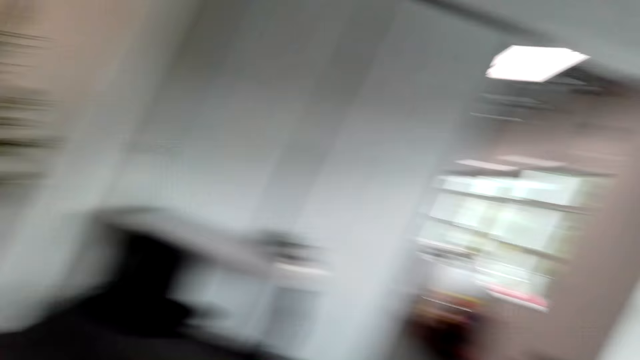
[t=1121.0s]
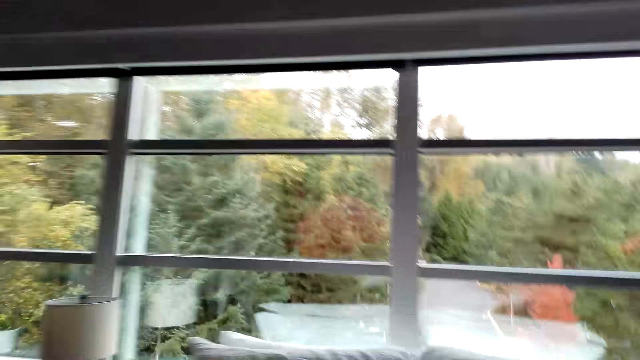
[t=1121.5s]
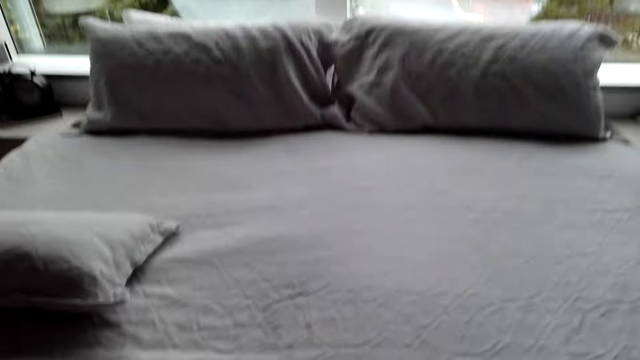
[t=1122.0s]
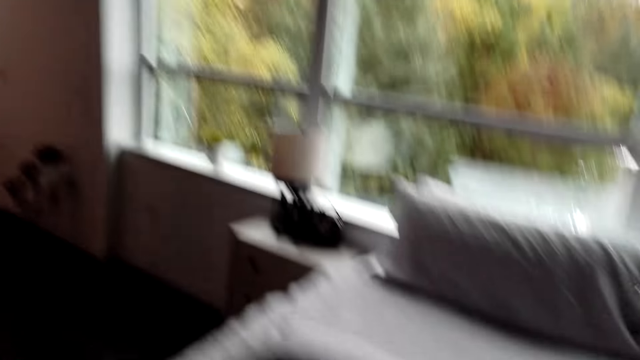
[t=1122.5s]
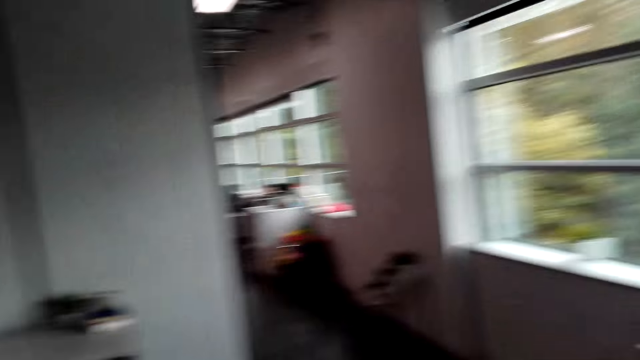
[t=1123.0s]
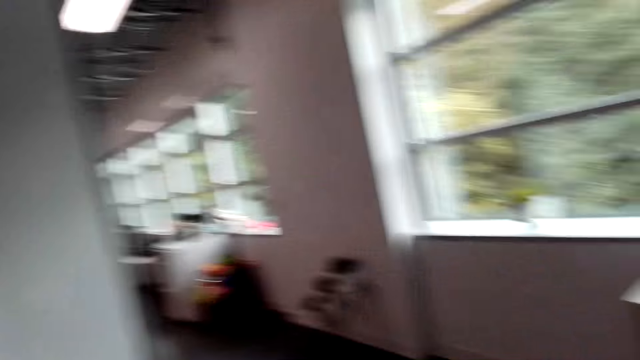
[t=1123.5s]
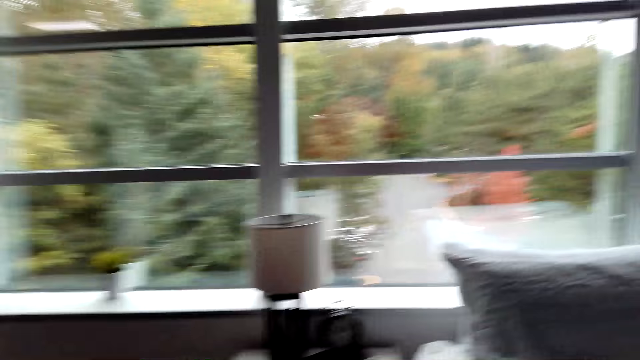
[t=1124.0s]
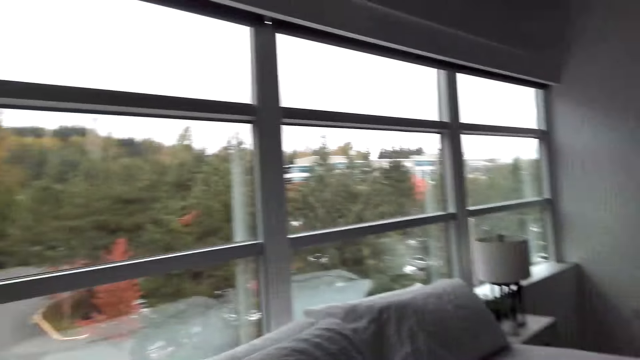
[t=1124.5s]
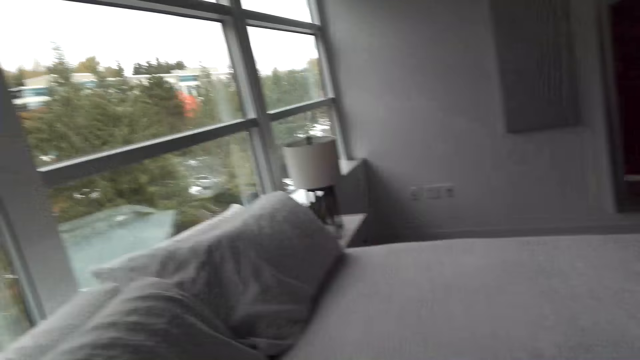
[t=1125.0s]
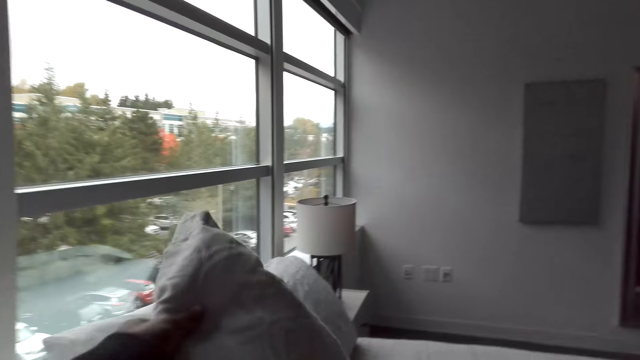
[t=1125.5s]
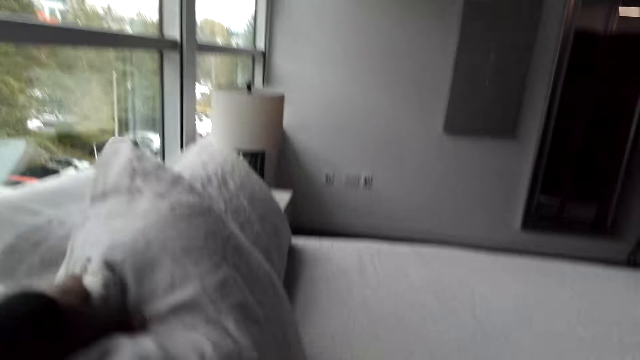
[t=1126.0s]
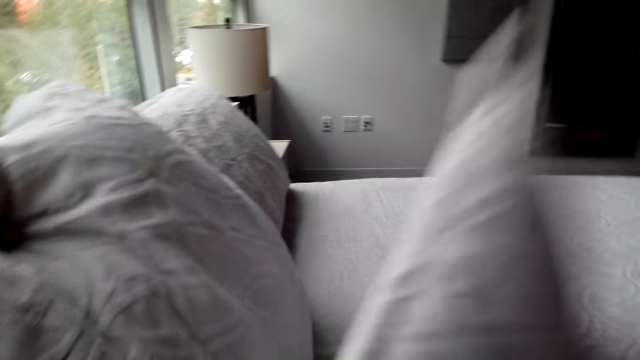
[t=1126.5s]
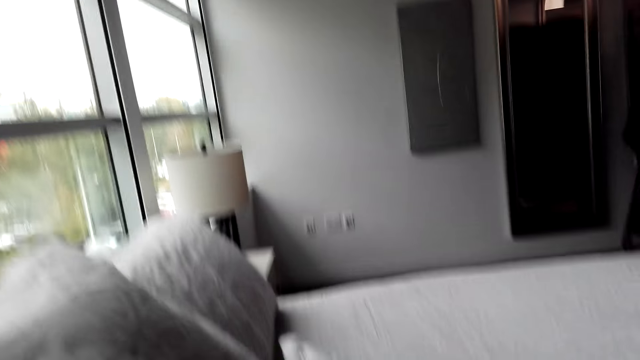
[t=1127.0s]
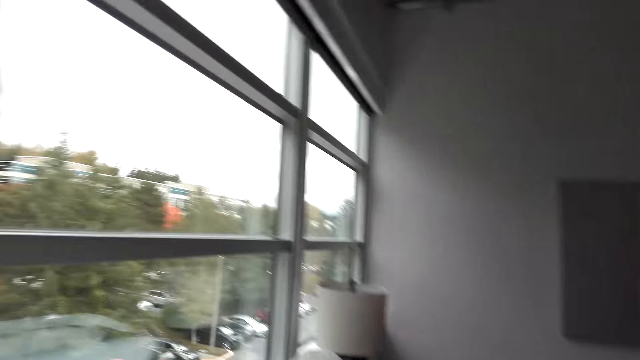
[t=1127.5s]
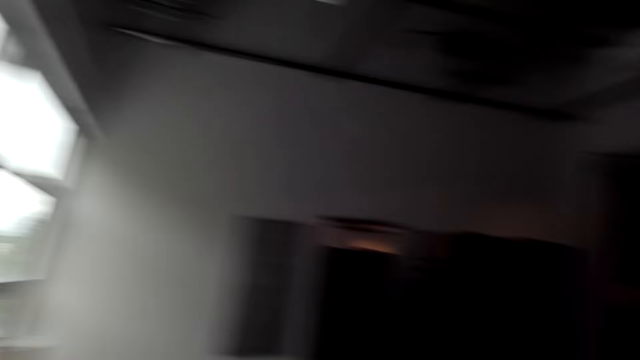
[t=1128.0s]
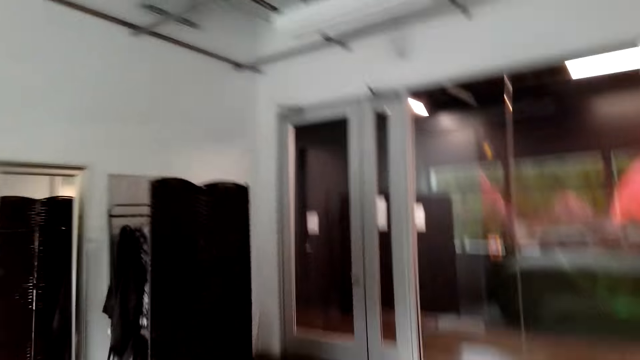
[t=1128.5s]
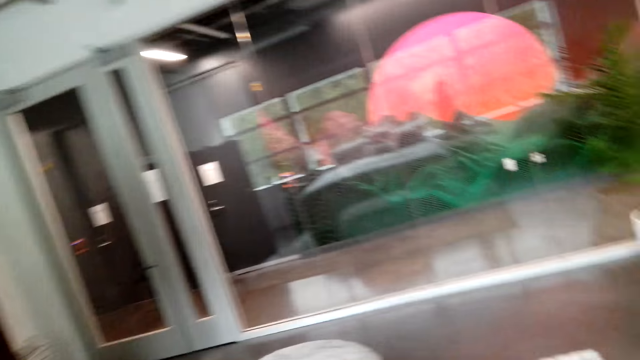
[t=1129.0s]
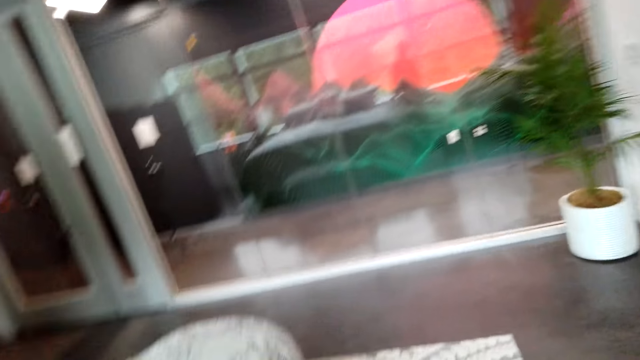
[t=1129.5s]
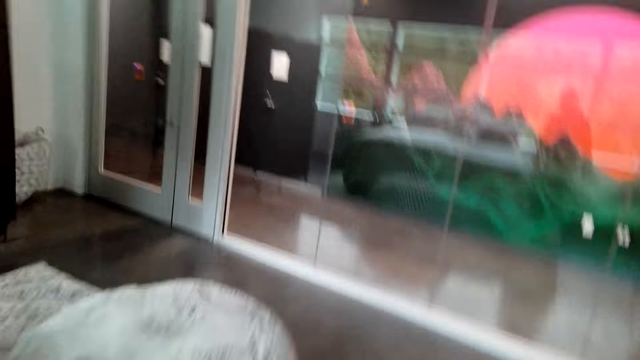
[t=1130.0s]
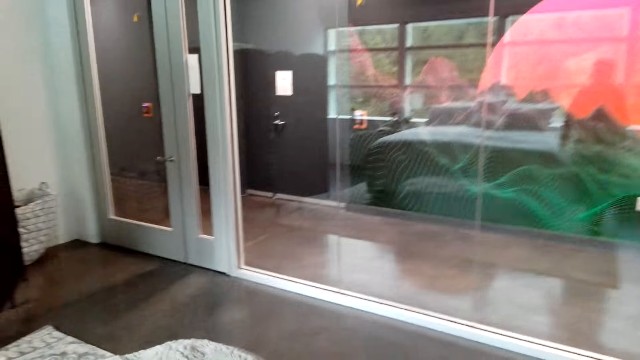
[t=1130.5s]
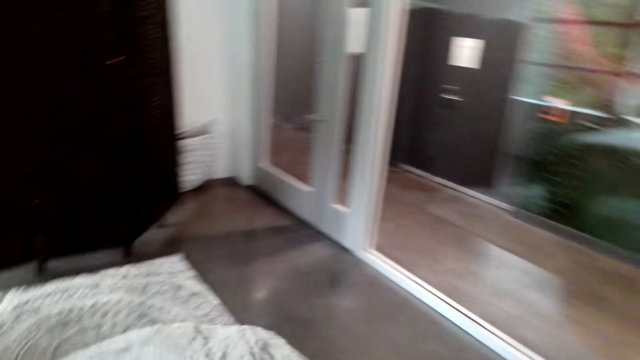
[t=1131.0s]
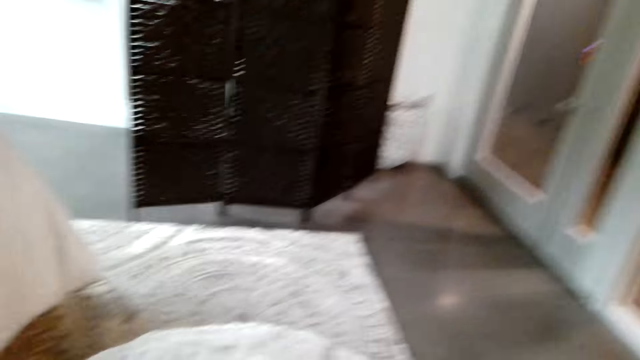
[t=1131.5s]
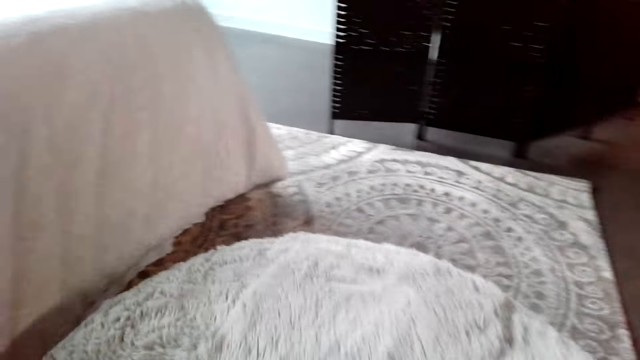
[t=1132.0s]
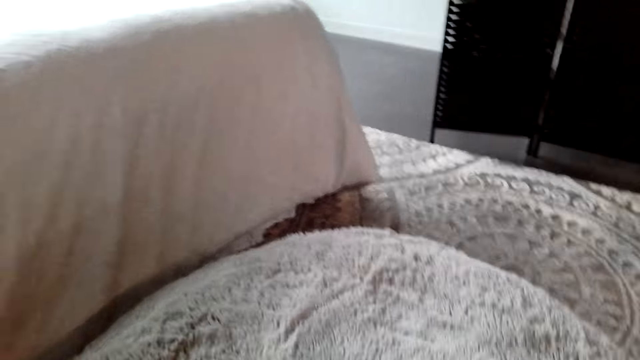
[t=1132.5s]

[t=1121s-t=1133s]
The camera wearer places a pillow in a bed. They turn around. They place the pillow in the bed. They walk around.

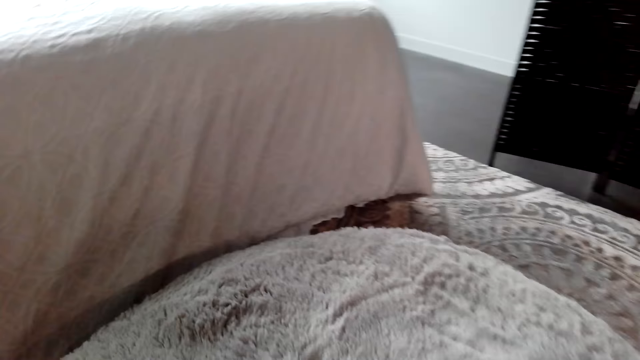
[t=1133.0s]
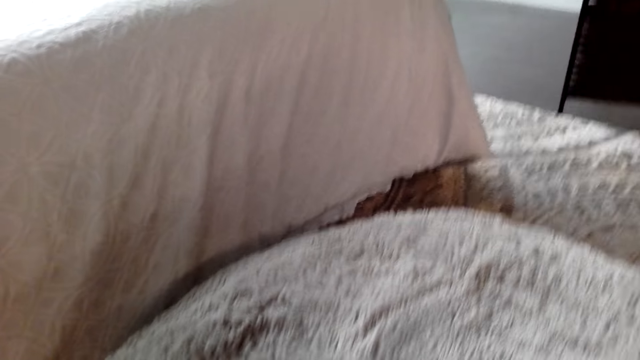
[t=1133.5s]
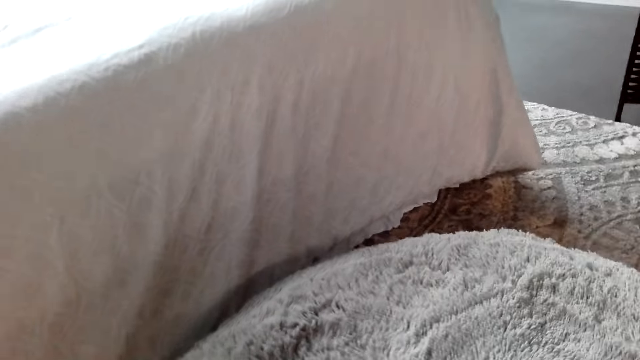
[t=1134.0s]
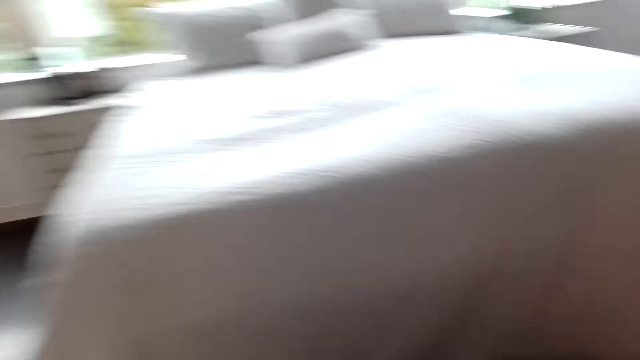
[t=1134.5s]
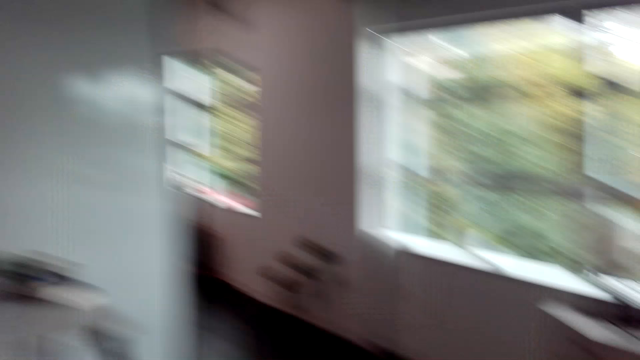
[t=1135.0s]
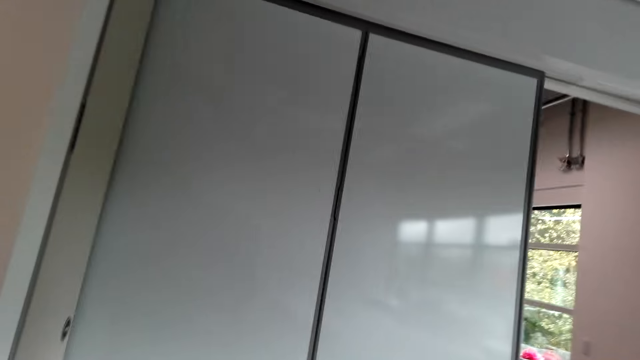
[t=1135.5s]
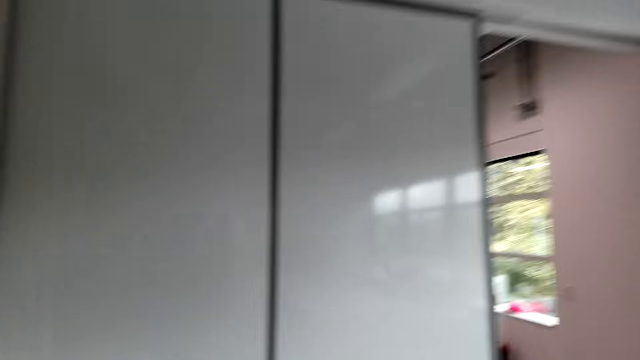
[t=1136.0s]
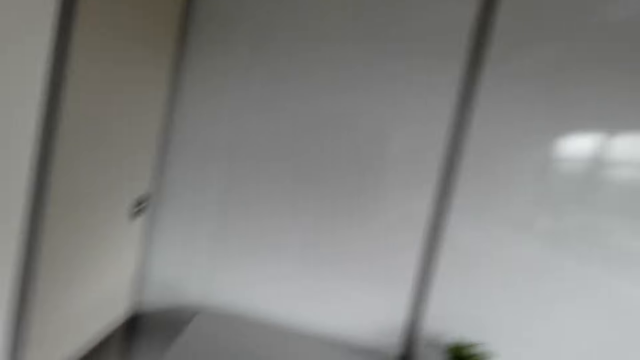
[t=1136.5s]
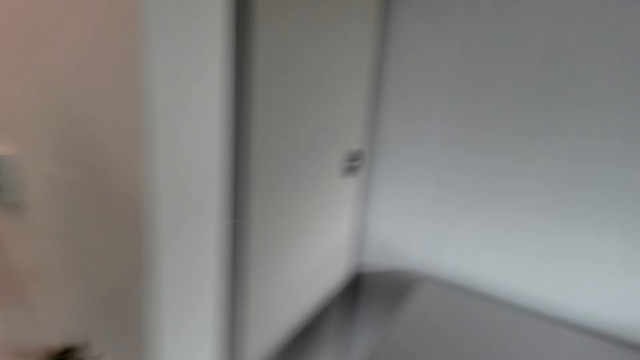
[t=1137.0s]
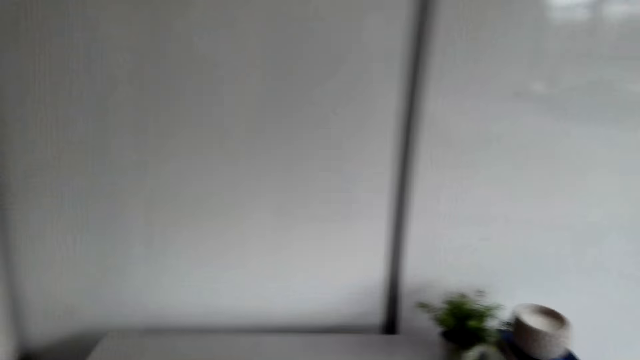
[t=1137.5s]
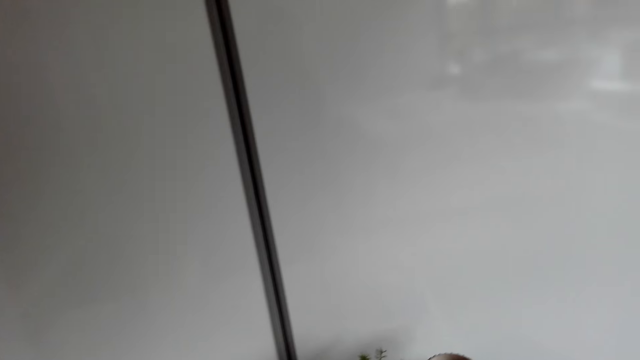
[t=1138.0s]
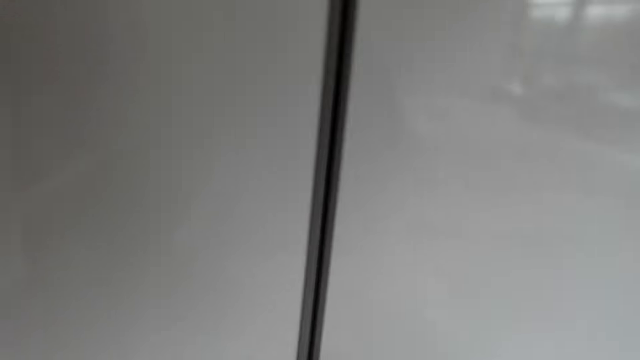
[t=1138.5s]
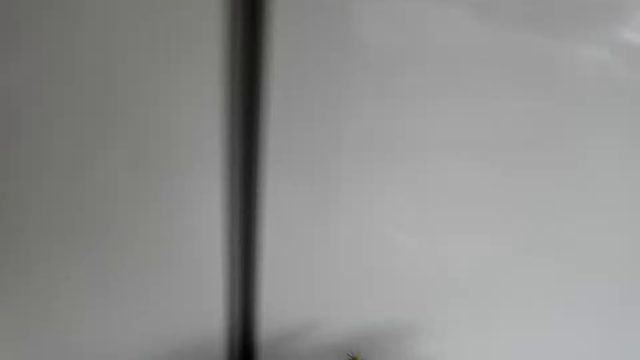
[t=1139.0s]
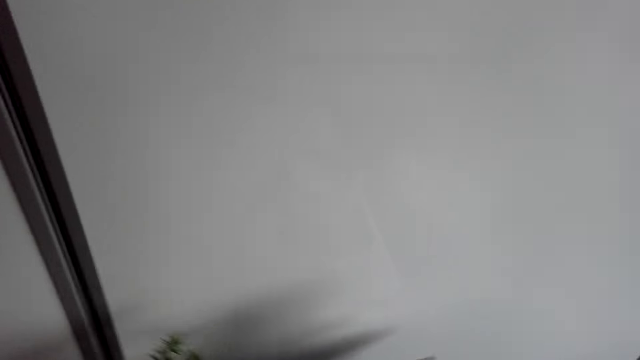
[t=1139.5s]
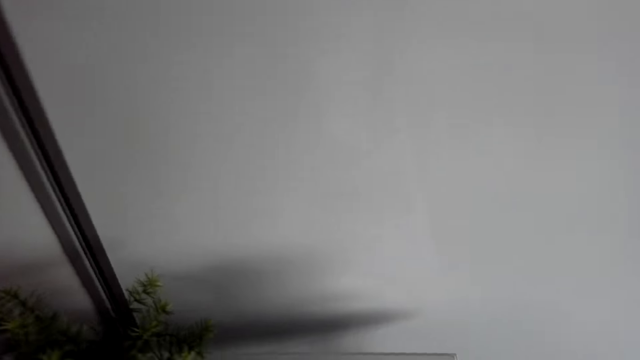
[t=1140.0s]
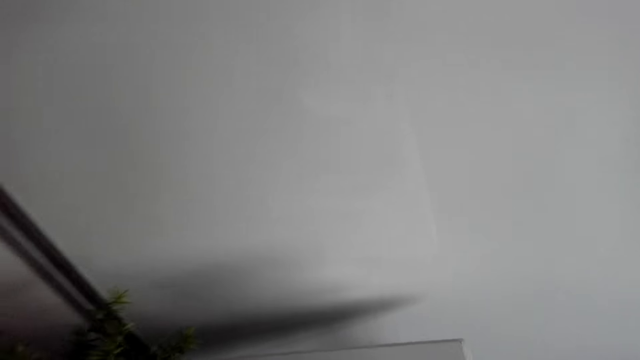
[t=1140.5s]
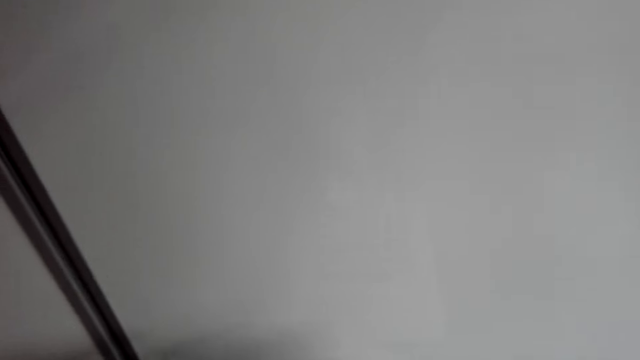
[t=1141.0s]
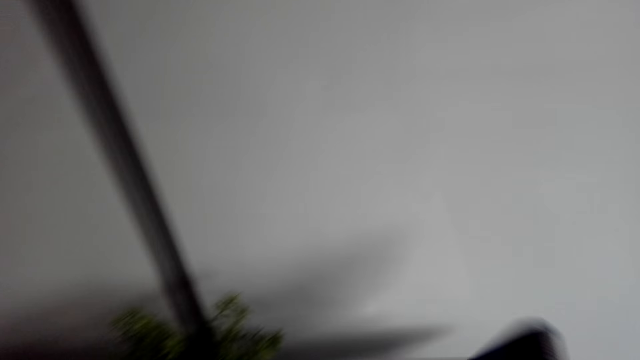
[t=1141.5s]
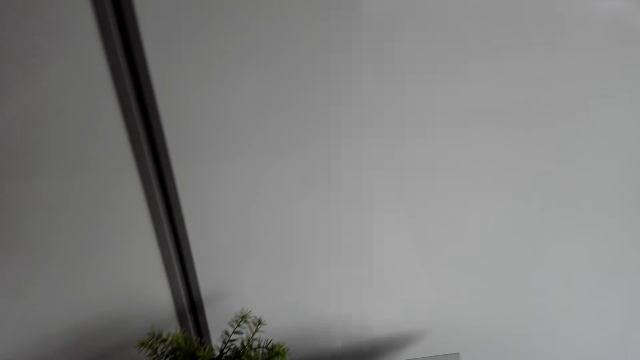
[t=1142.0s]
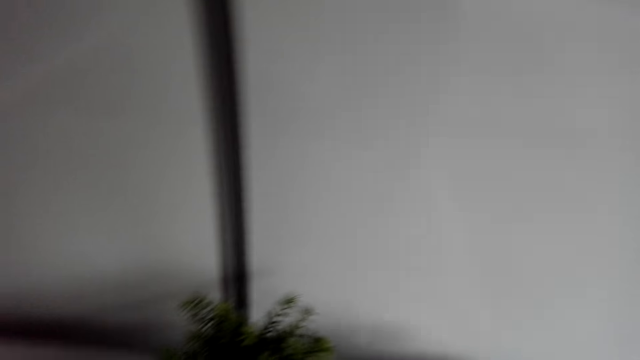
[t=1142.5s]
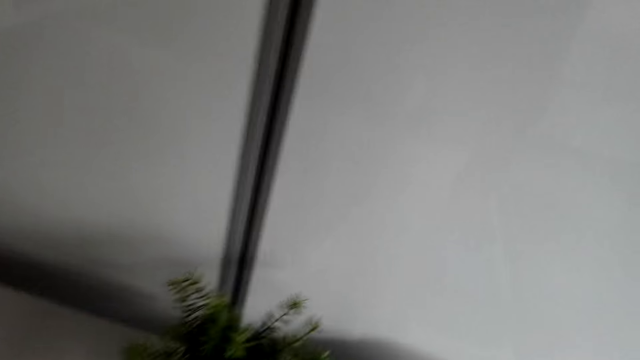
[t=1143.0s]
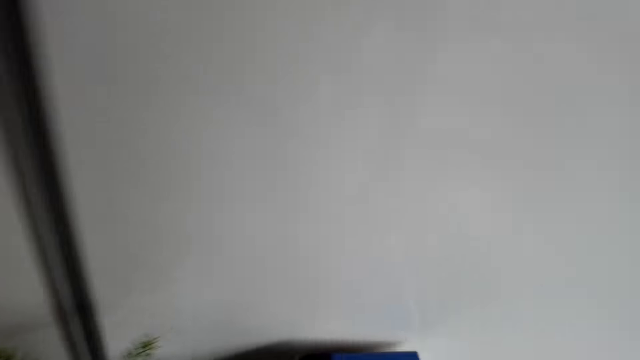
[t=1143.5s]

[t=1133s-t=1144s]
The camera wearer turns around. They walk around.
